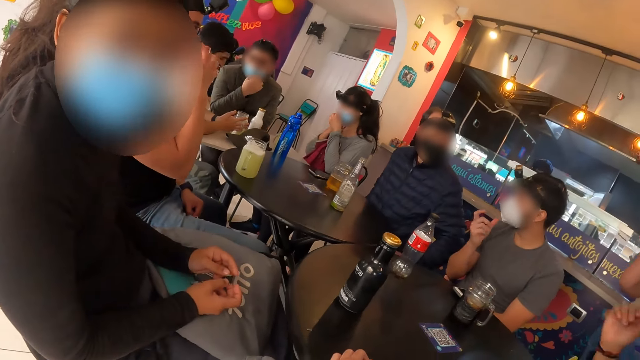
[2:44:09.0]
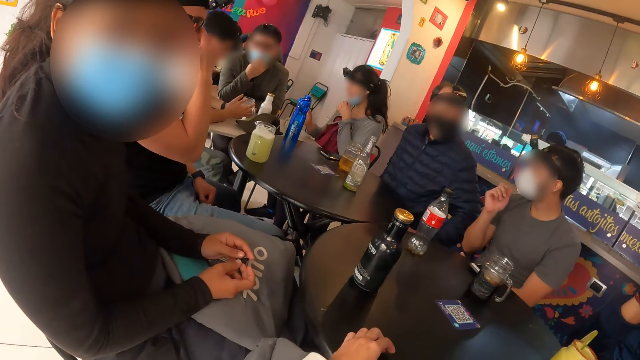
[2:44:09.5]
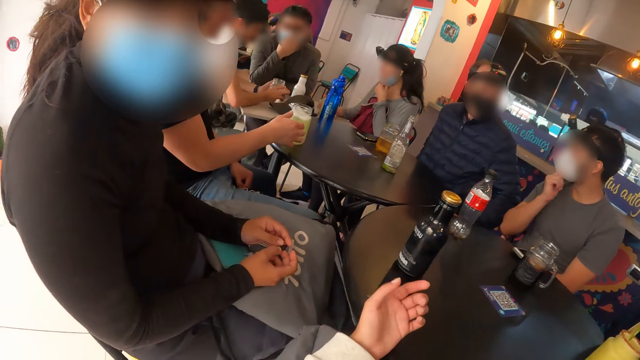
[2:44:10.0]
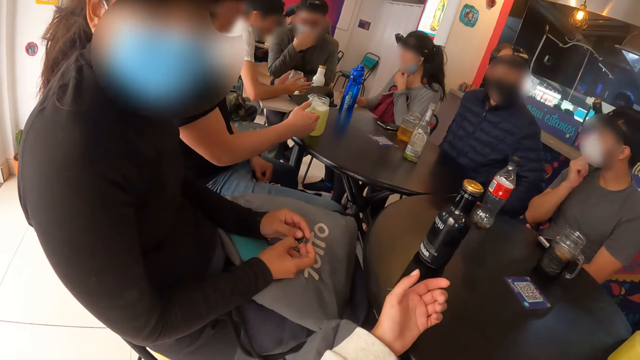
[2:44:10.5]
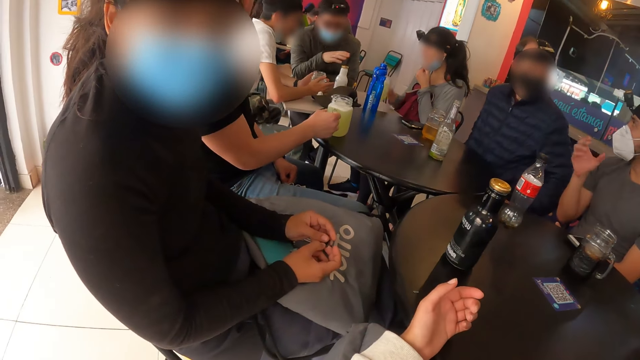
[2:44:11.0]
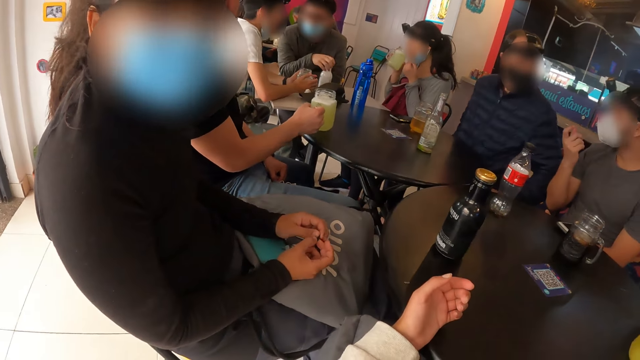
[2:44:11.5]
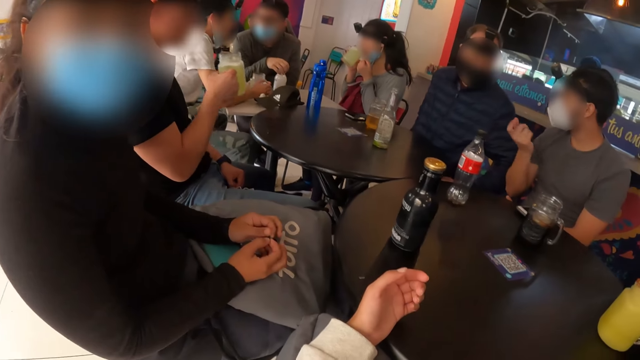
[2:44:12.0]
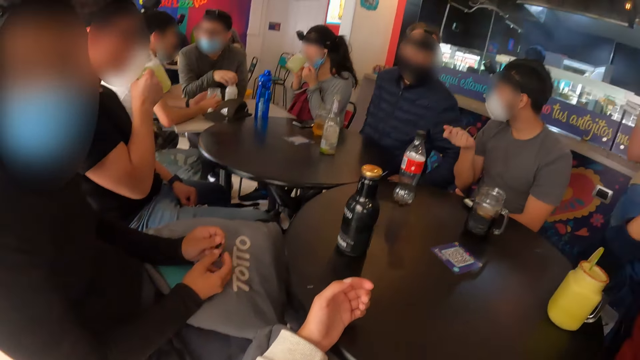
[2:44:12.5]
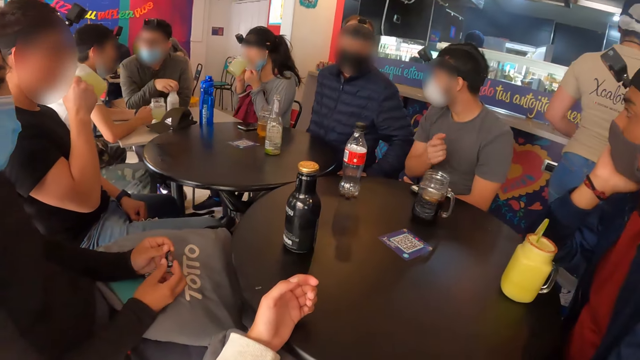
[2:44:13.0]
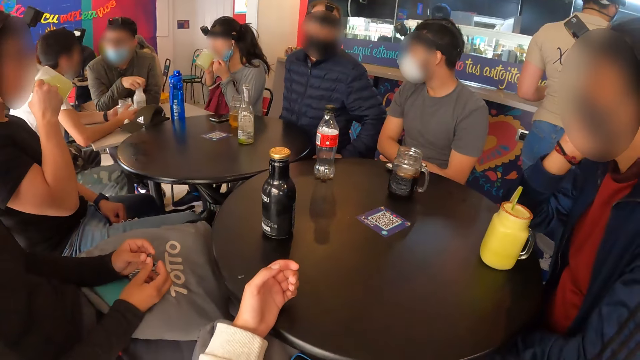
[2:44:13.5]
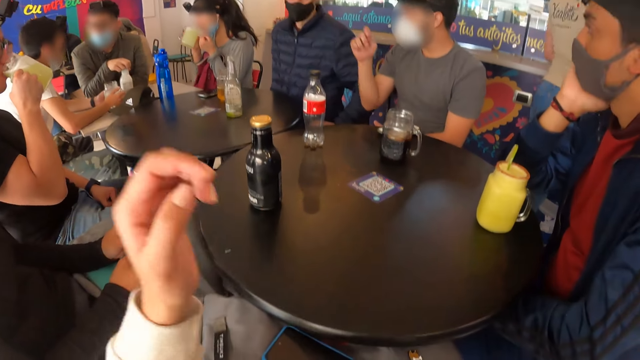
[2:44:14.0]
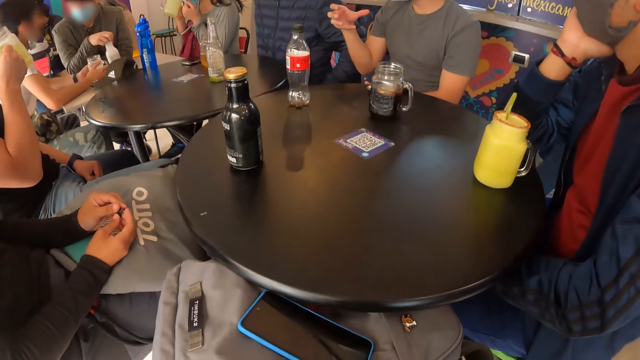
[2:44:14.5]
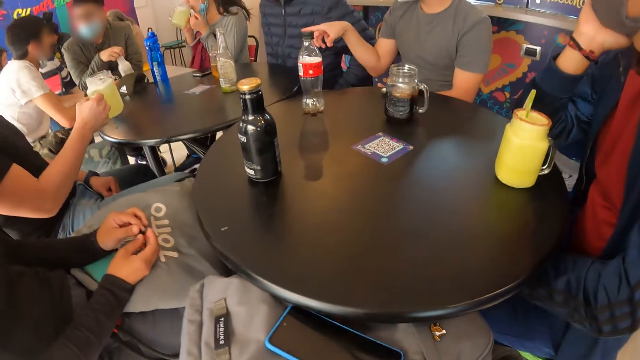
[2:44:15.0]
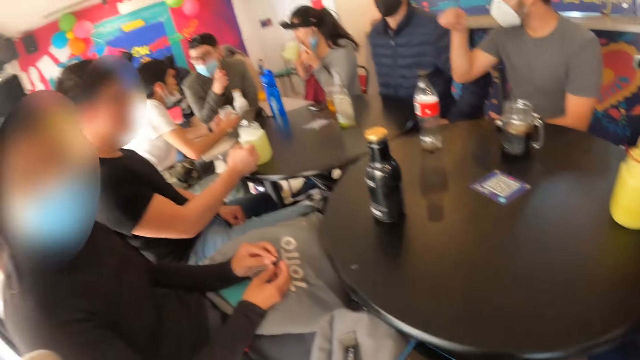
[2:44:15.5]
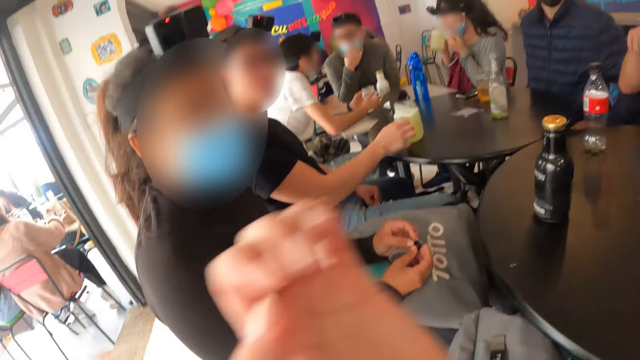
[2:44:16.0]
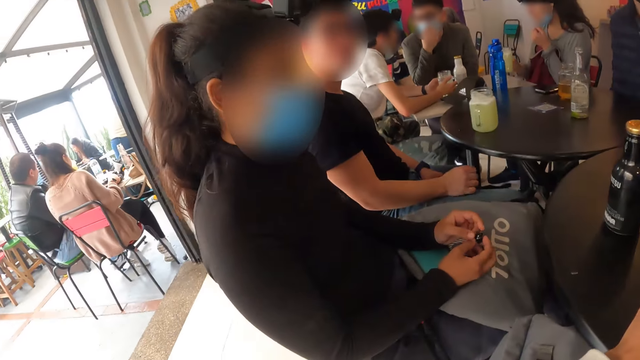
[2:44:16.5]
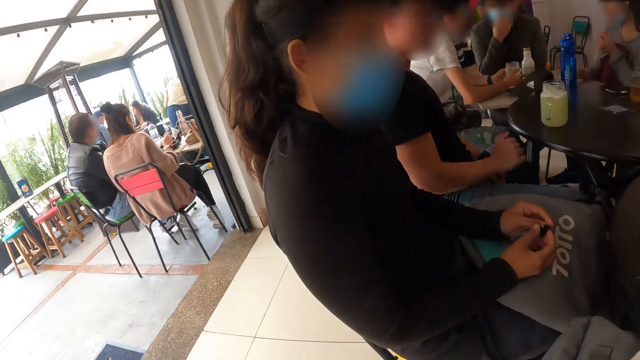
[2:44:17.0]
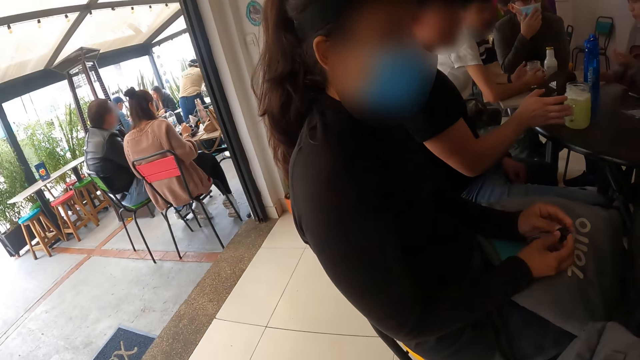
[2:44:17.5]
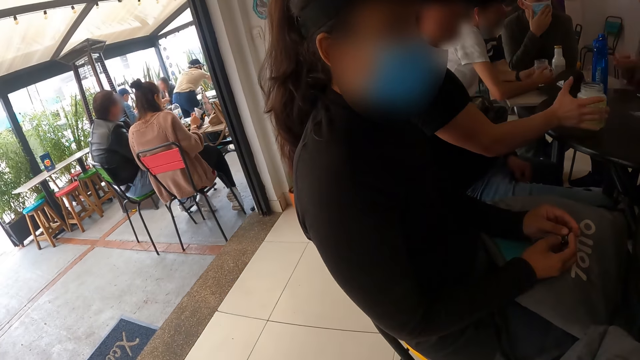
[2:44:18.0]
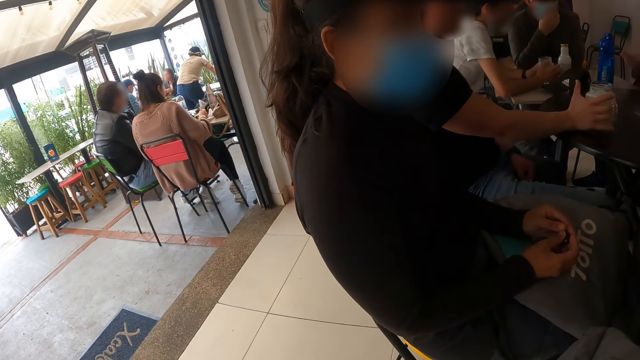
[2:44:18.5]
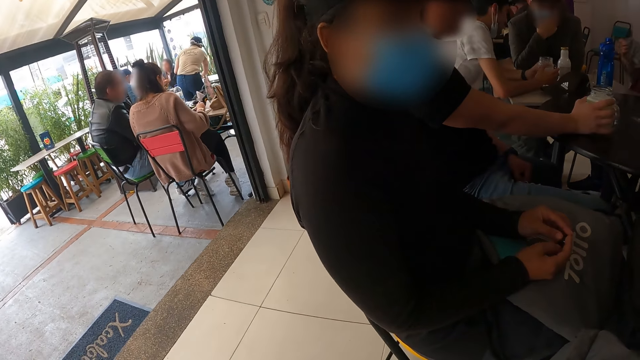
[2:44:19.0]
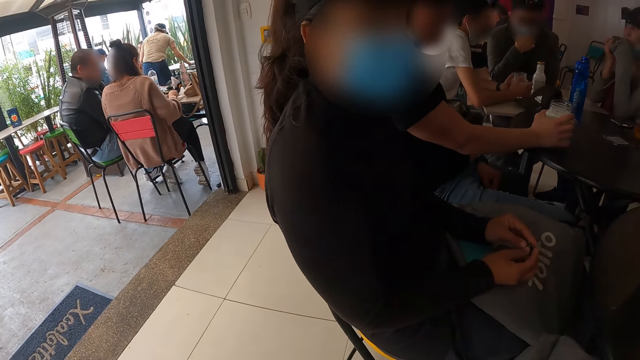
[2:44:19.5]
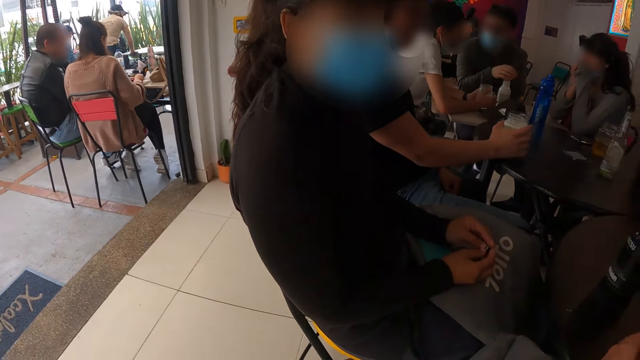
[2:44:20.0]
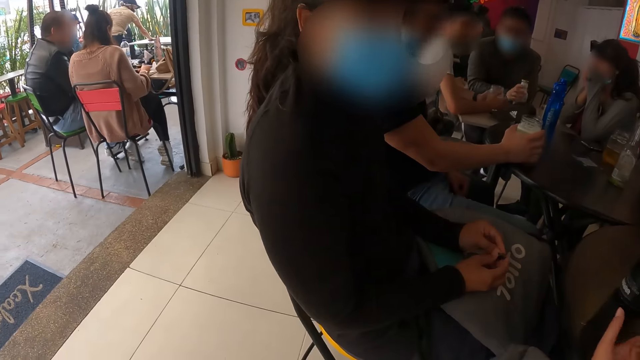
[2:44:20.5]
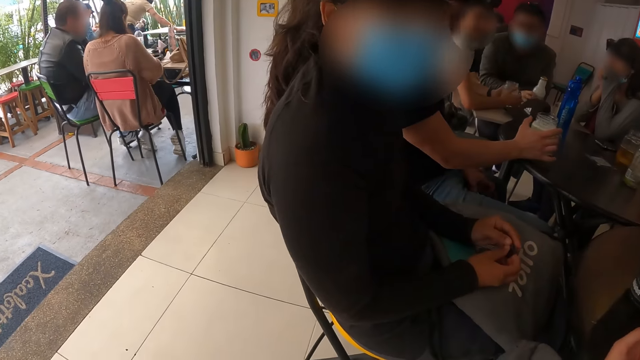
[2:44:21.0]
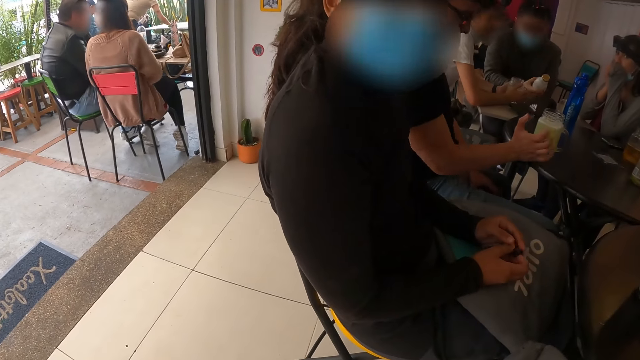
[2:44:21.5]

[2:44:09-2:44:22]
A woman lifts the cup from the table with her right hand. A man picks up the cup from the table with his right hand. The woman drinks from the cup in her right hand. The man drinks from the cup in his right hand. The man drops the cup on the table with his right hand. The woman drops the cup on the table with her right hand. A waiter cleans a table with a towel in her right hand. The man holds the cup on the table with his right hand. Another man holds the cup on the table with both hands.

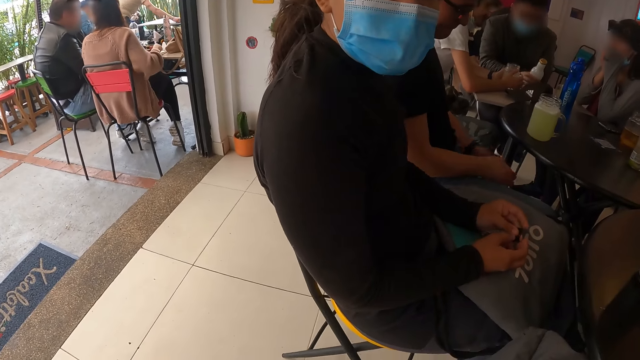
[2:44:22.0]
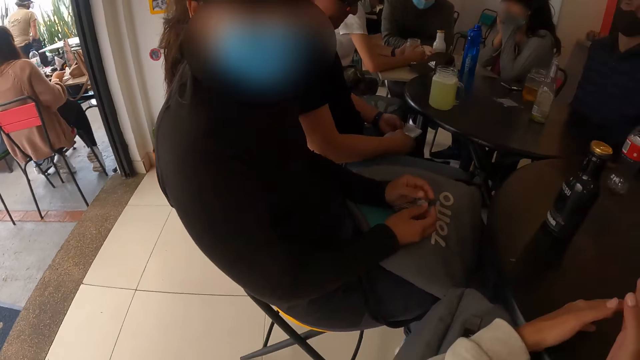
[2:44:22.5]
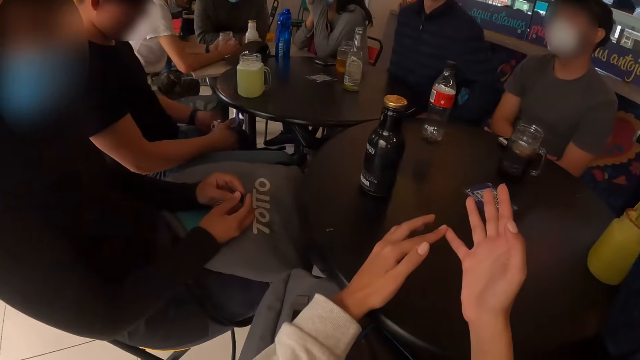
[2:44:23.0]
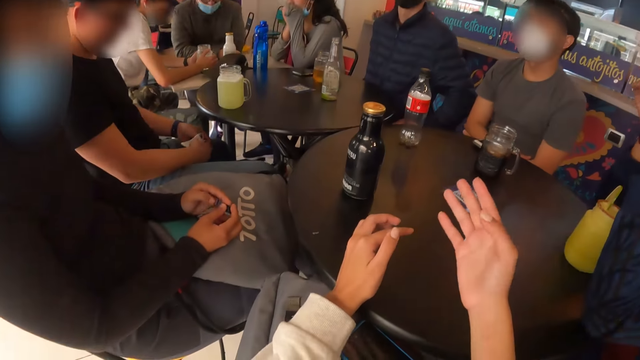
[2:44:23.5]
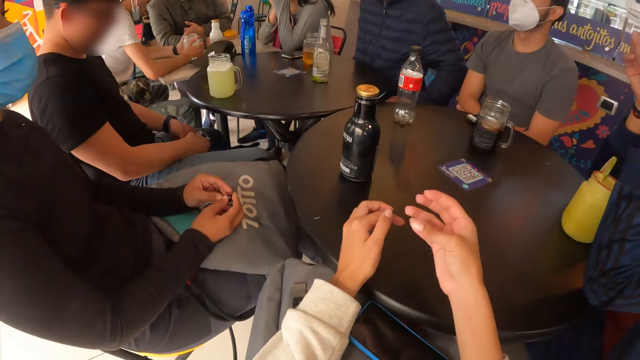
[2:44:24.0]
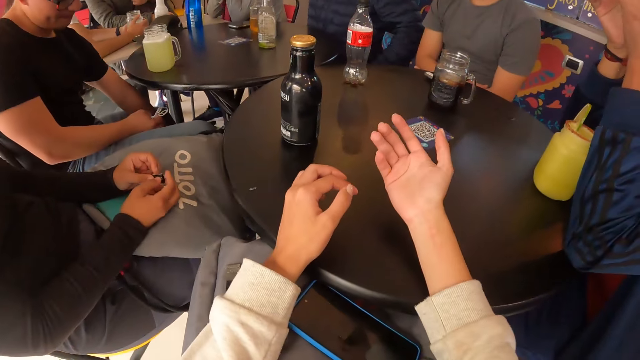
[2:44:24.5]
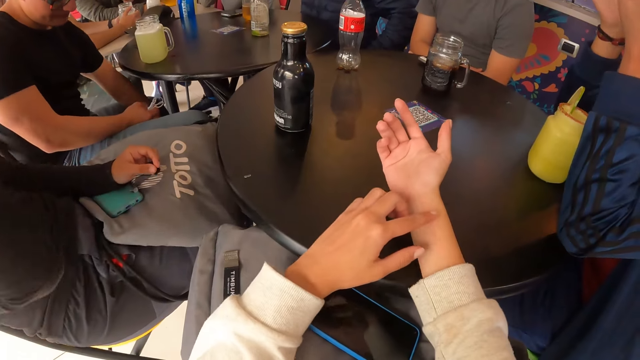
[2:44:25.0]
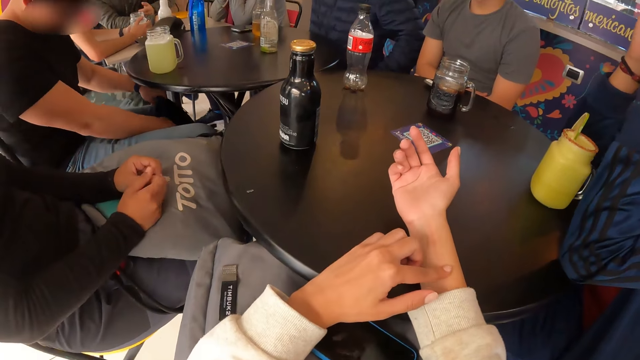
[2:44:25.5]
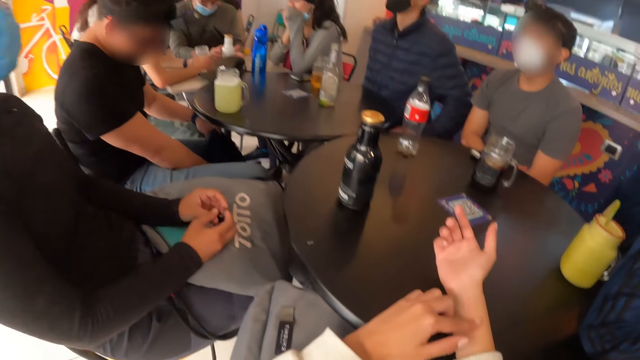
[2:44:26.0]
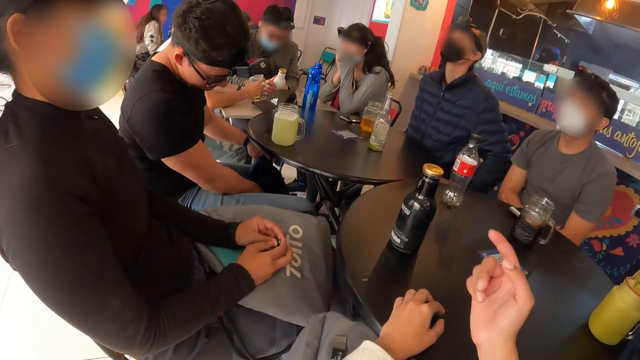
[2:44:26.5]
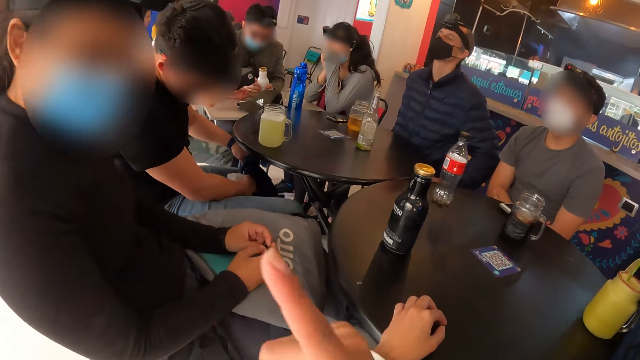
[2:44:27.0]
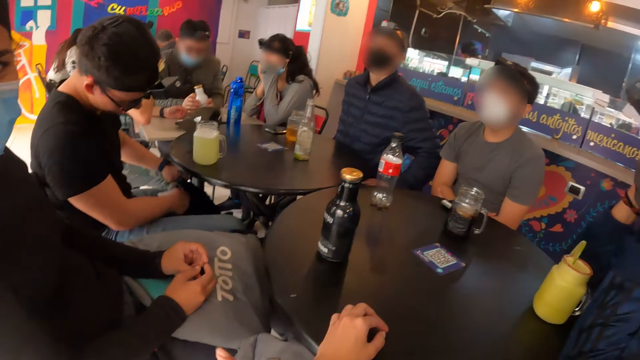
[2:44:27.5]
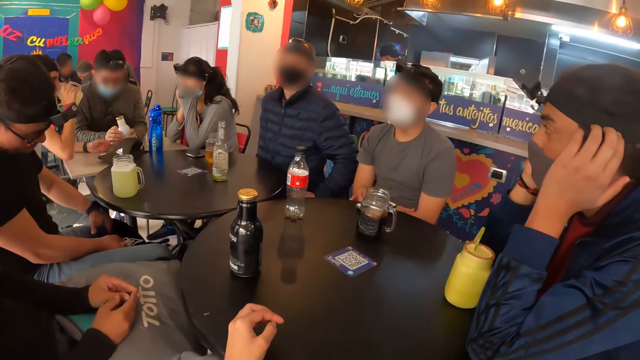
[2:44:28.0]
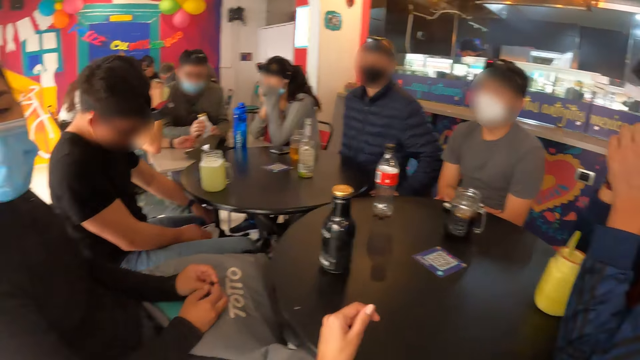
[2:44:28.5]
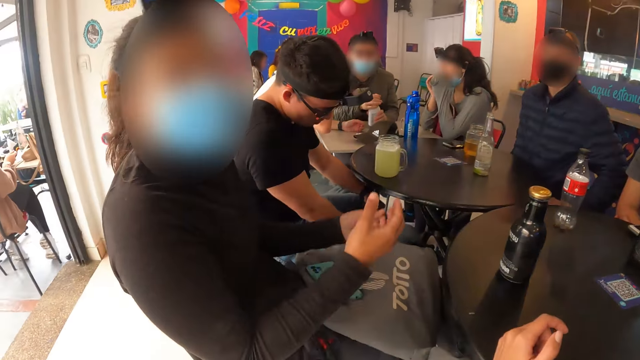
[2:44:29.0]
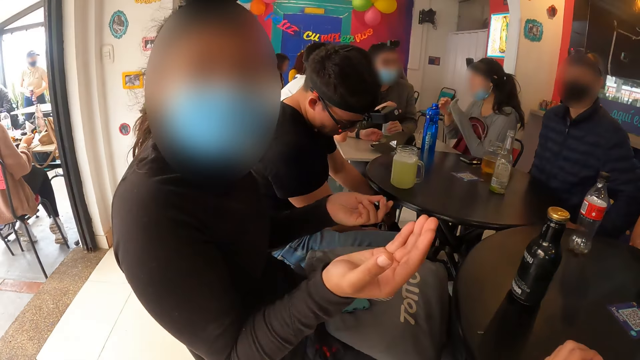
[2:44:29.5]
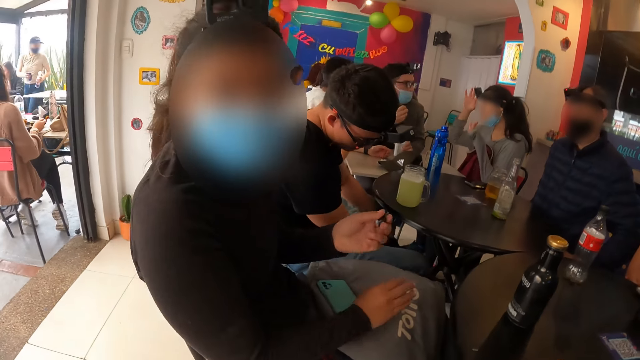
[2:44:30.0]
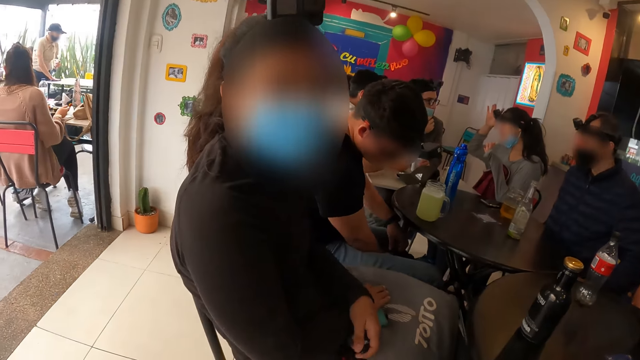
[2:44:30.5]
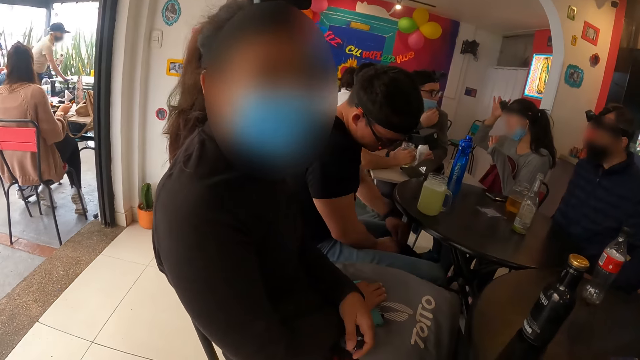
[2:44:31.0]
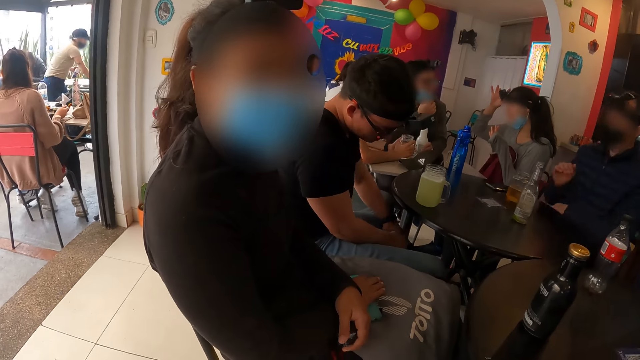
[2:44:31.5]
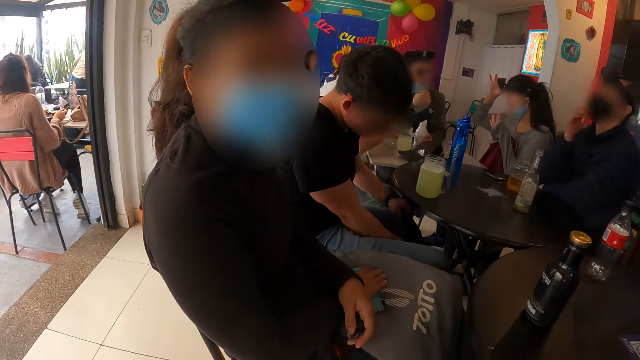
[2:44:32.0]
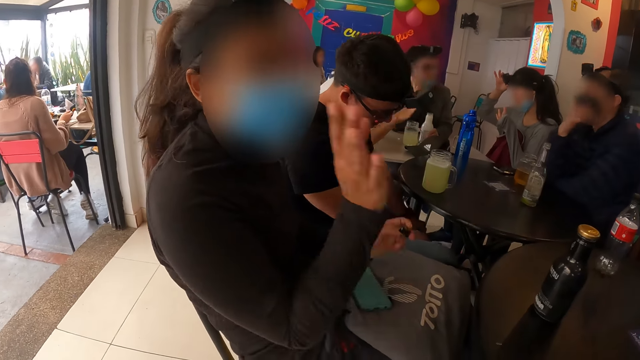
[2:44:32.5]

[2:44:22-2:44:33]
The camera wearer makes a gesture to a woman. A man puts the face mask in a bag with his right hand. The woman makes a gesture to the camera wearer.
